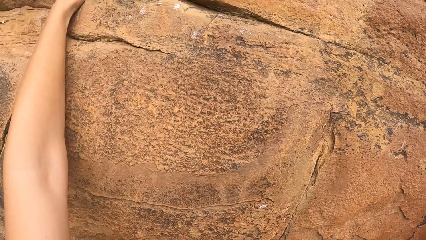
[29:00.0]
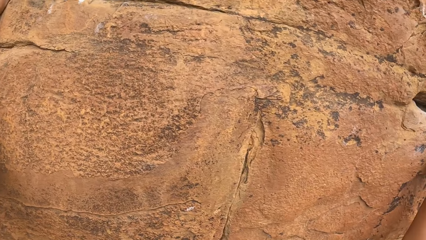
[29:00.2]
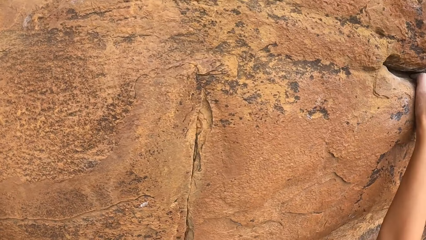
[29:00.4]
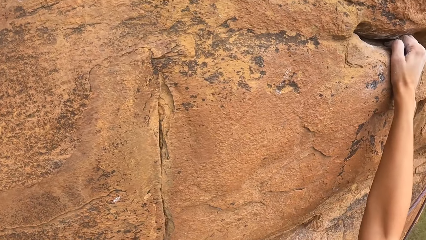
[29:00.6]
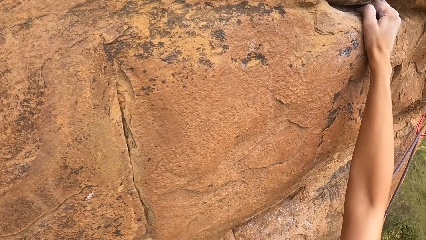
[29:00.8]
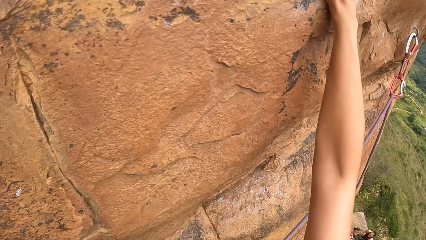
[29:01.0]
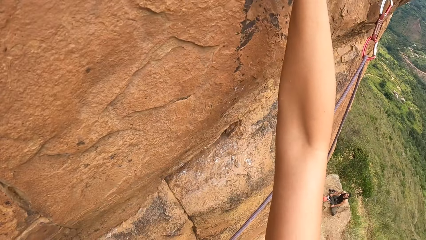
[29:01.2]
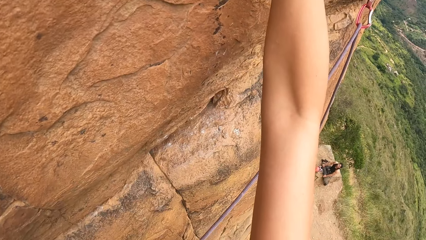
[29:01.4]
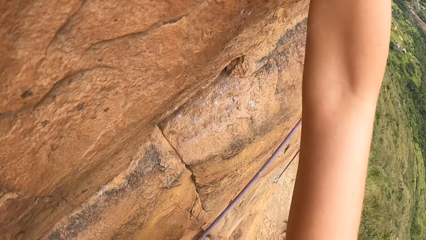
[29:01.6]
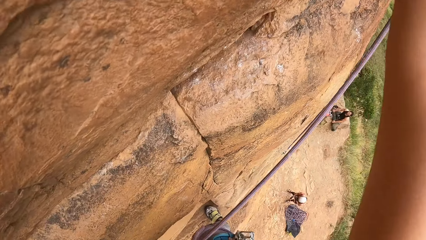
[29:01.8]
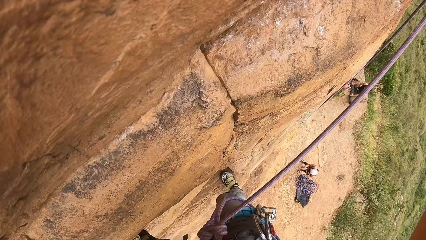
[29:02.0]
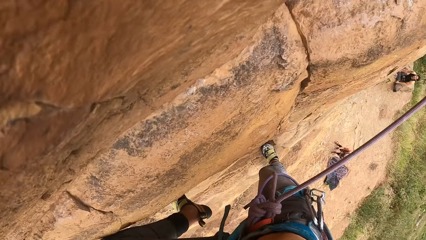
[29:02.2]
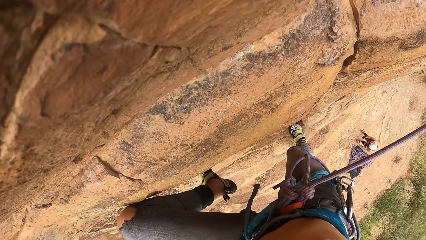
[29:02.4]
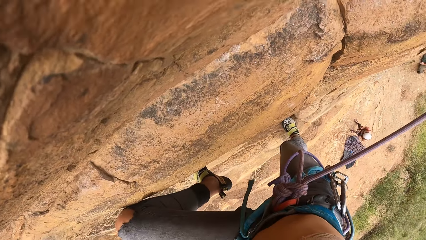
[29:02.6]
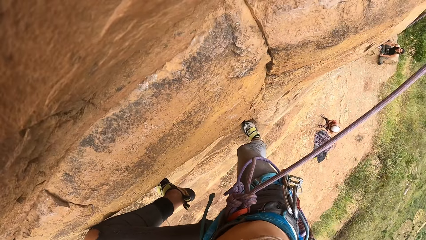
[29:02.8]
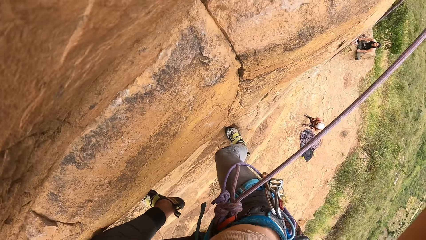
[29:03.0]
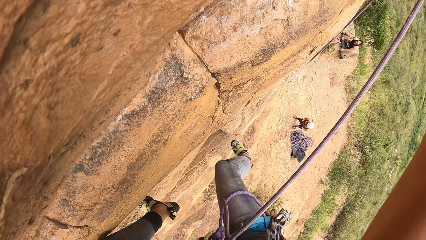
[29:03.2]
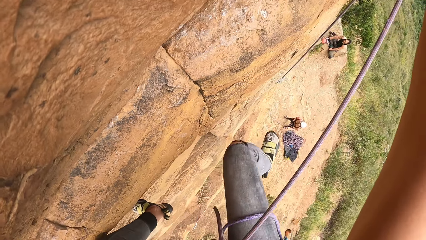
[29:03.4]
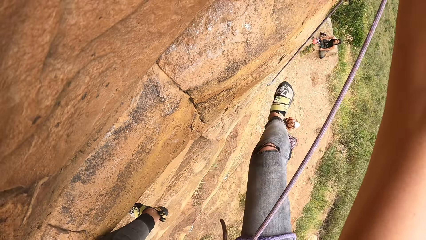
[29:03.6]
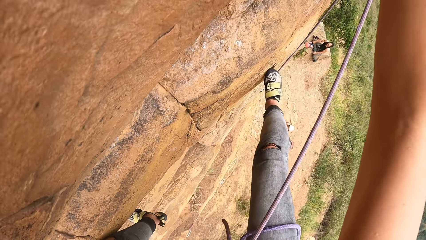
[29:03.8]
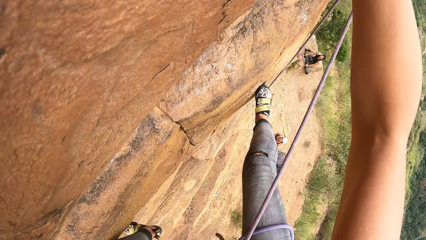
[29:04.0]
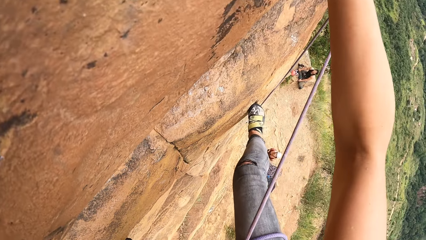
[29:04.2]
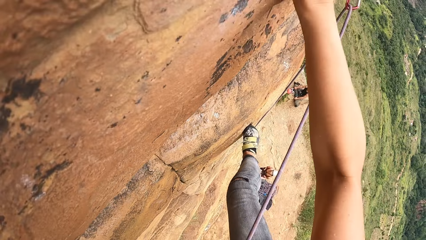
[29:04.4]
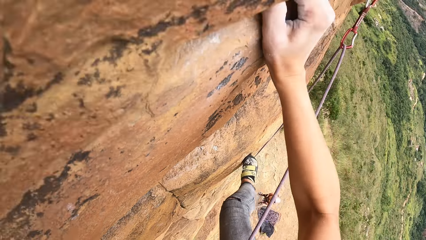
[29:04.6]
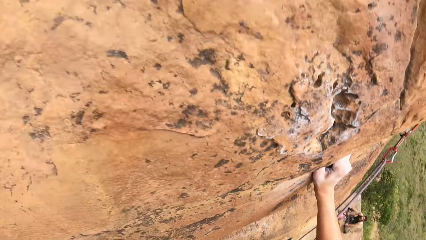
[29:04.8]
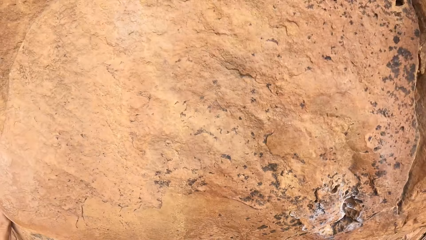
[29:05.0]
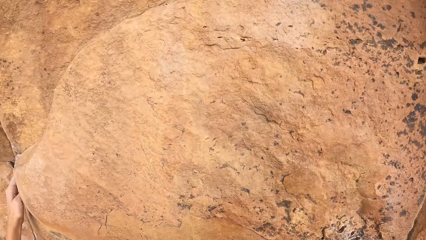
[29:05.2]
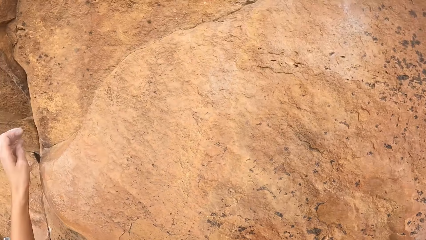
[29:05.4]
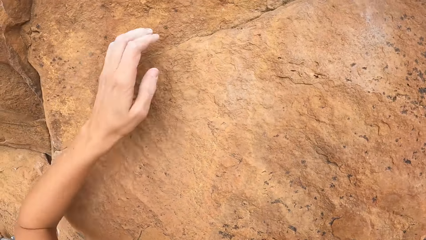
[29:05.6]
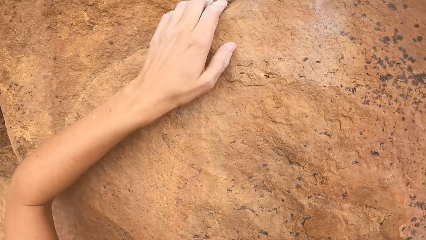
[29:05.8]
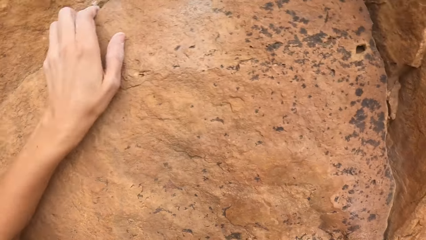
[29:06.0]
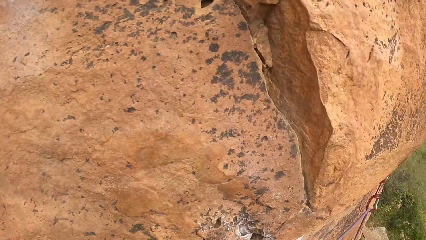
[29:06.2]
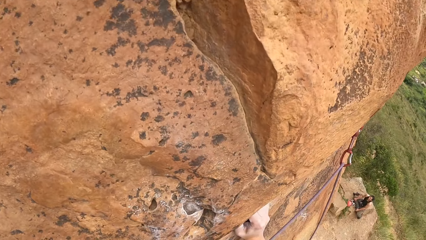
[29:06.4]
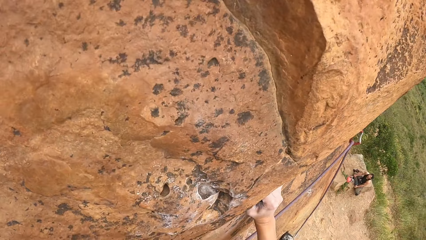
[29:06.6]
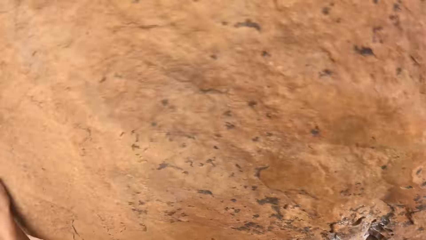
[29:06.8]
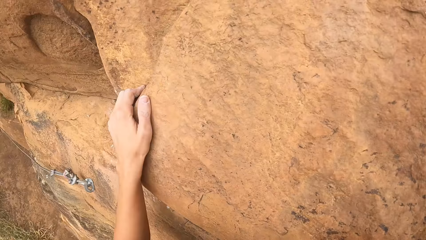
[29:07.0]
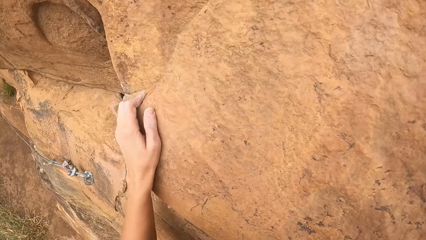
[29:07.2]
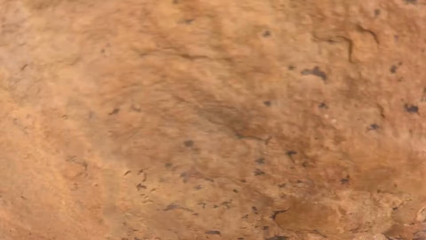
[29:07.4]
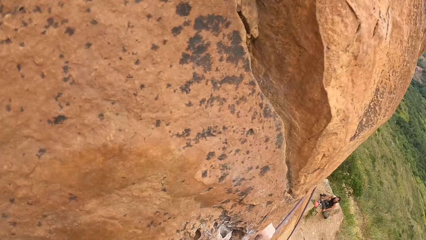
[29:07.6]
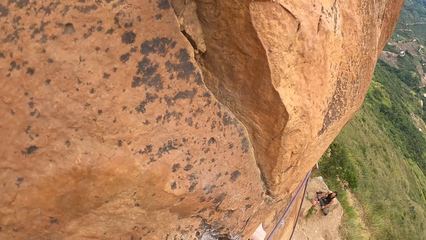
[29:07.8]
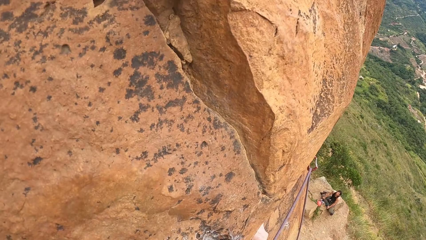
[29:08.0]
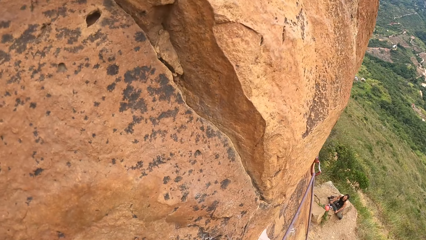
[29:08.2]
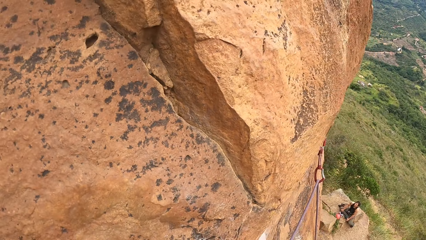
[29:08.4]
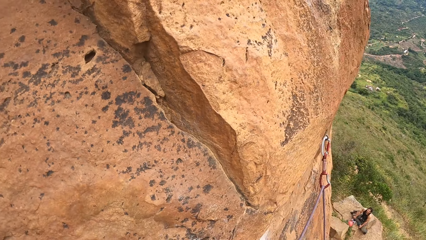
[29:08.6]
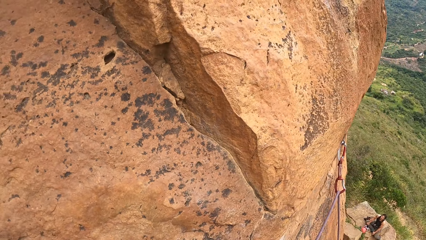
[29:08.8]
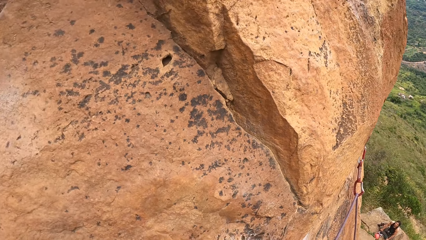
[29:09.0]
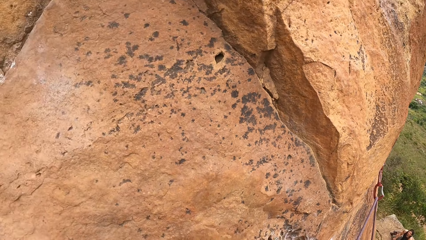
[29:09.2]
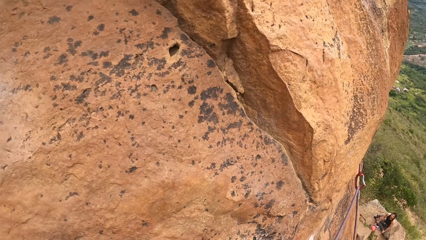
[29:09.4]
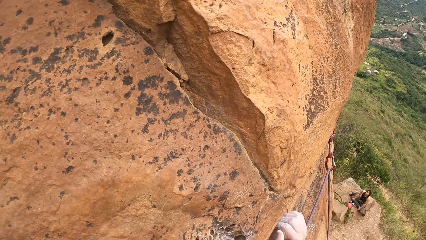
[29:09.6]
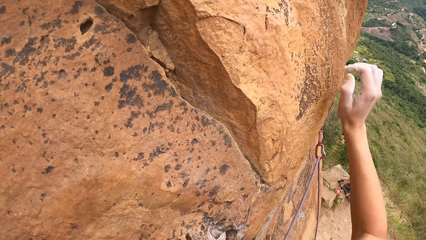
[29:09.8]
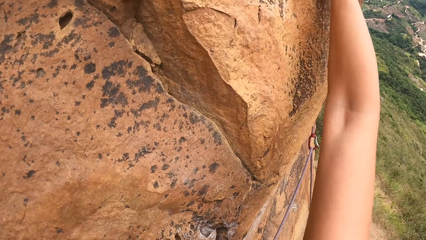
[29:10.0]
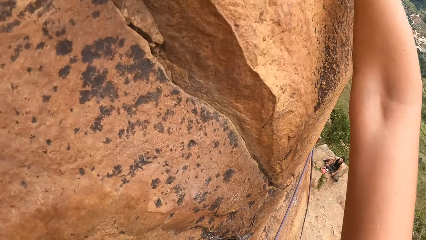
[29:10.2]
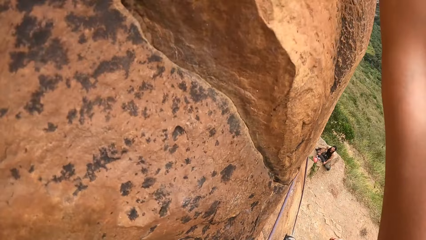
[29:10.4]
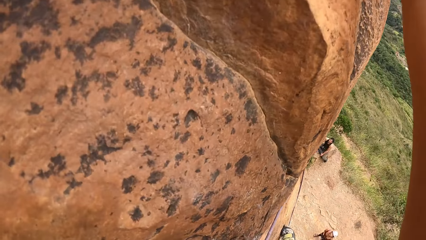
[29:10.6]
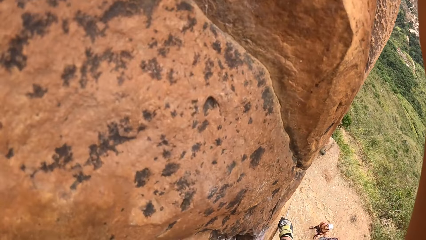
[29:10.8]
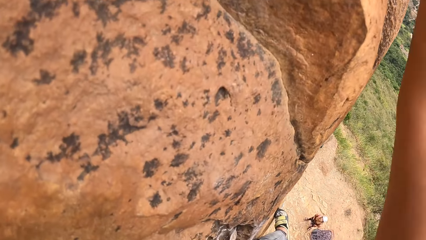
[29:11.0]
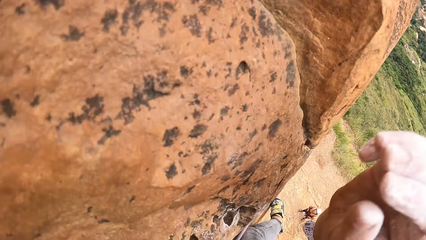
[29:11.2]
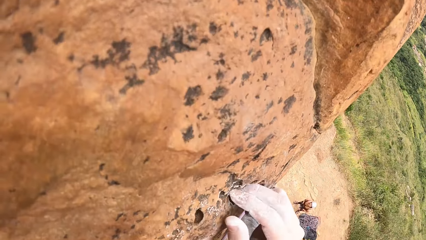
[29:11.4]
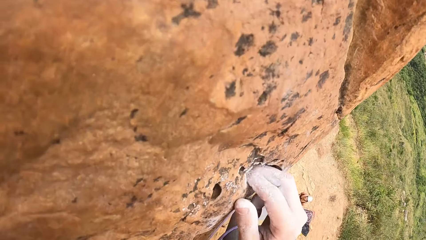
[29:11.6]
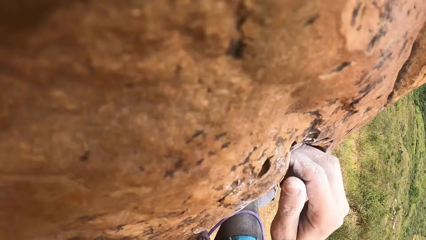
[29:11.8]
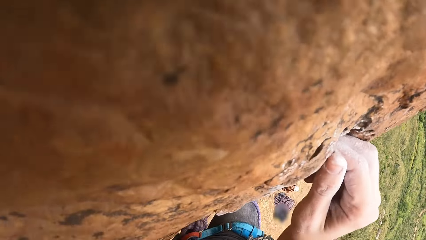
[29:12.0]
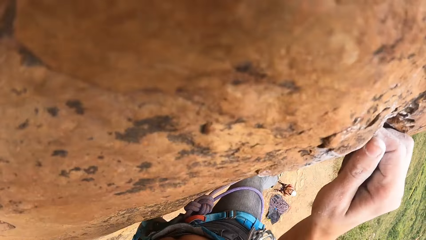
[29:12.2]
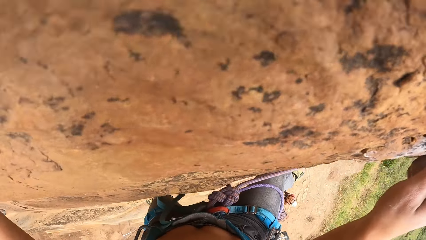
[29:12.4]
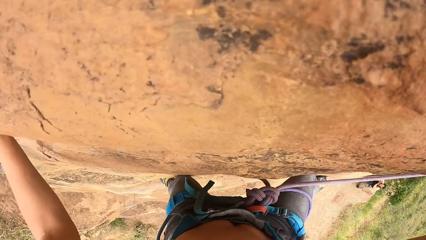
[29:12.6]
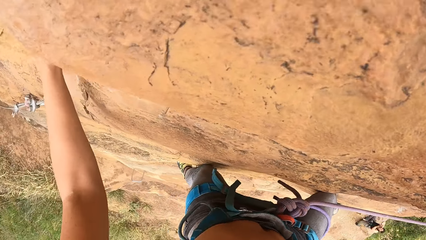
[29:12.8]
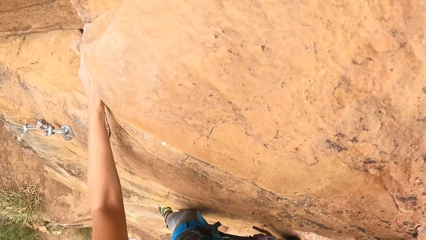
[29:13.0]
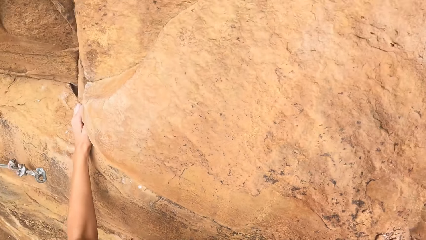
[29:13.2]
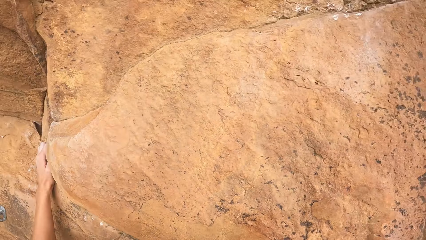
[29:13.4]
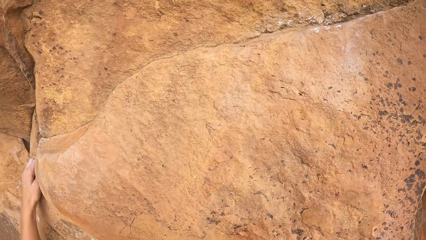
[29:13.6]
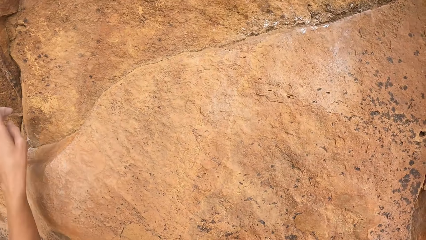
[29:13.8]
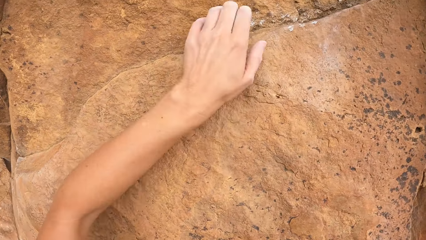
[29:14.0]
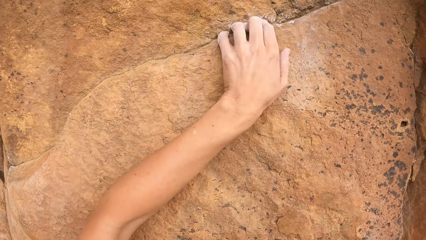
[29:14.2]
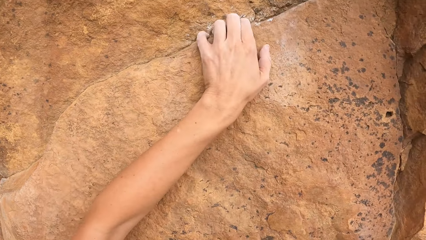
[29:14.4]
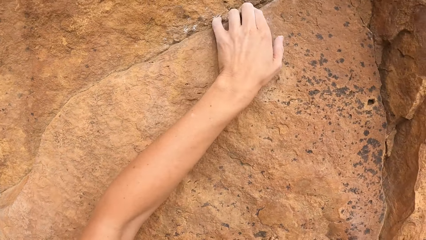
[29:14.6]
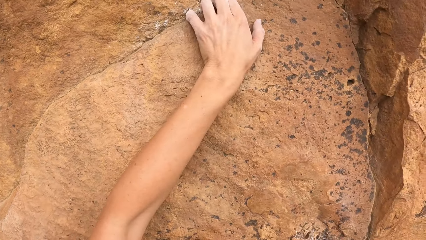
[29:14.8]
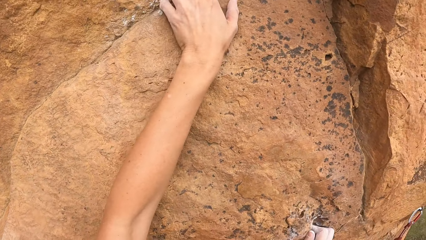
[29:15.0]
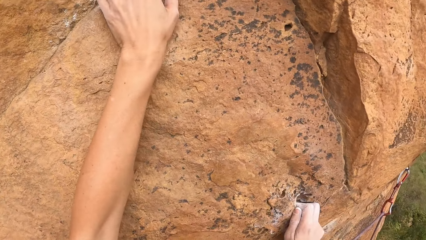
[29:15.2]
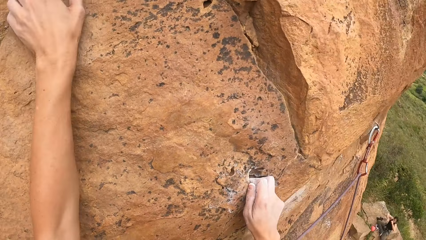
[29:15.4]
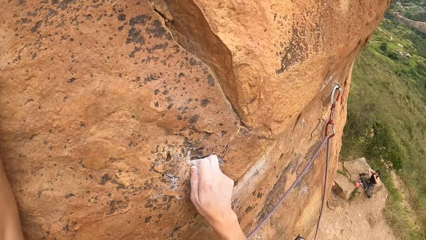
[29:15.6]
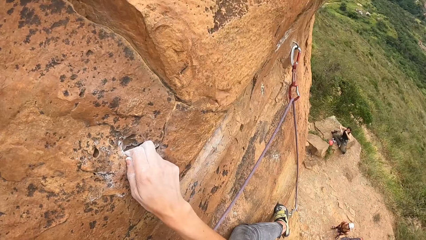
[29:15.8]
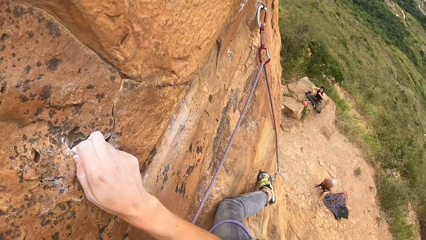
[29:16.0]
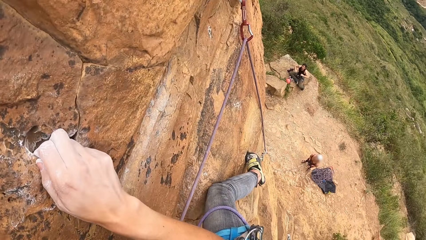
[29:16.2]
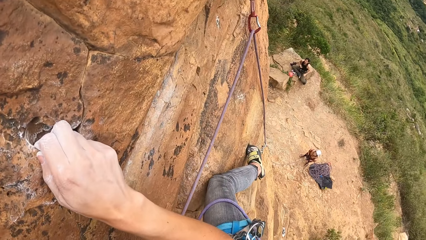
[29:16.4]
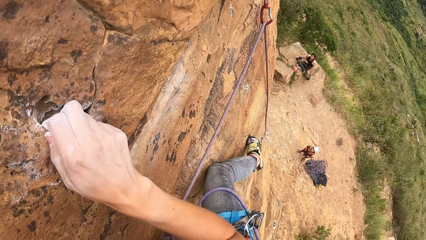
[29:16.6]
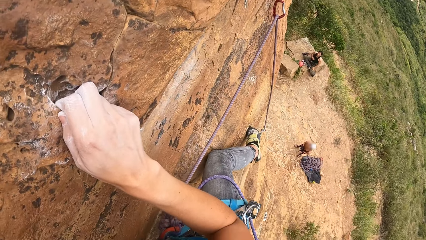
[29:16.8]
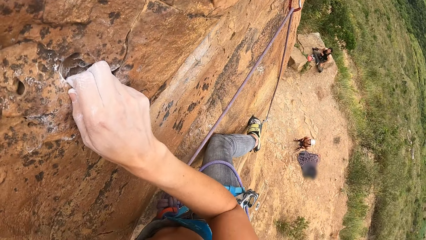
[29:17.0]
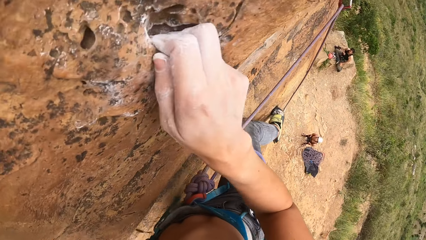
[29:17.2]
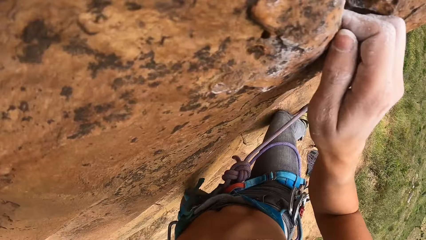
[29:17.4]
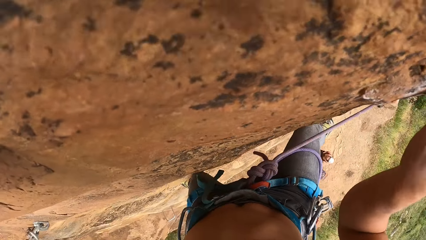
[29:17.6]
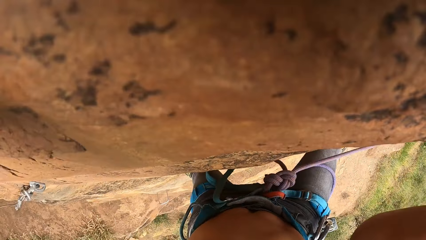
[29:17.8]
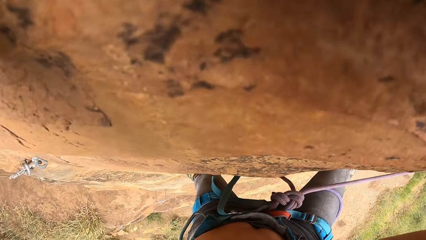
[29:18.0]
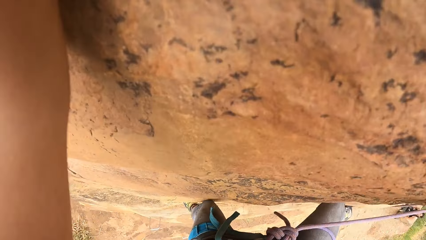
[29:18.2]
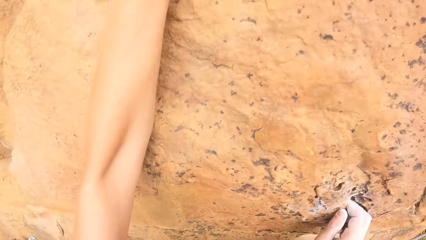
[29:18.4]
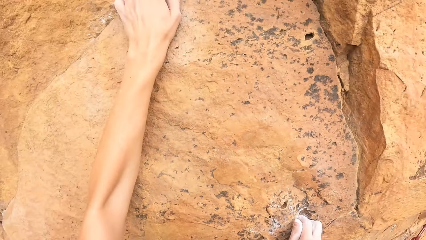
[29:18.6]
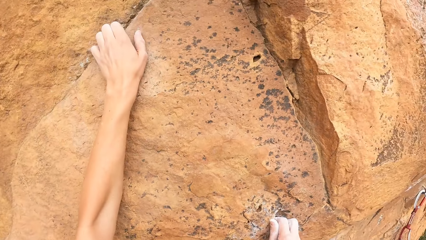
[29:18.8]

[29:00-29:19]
The camera wearer climbs the rock. They look around.
